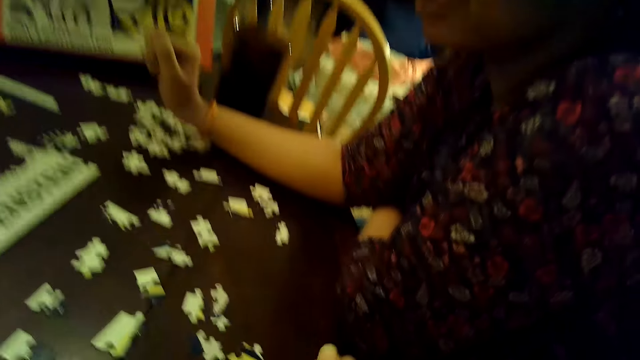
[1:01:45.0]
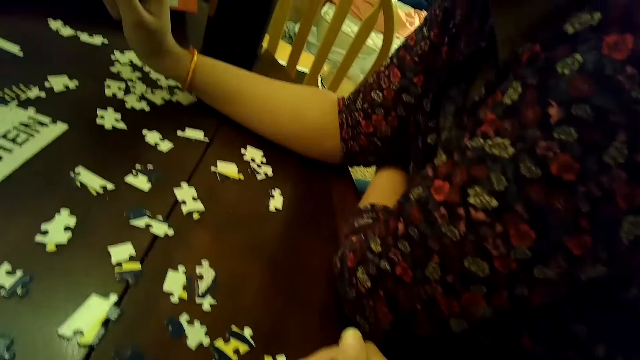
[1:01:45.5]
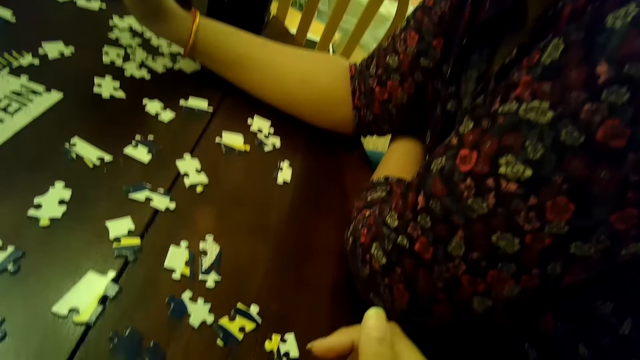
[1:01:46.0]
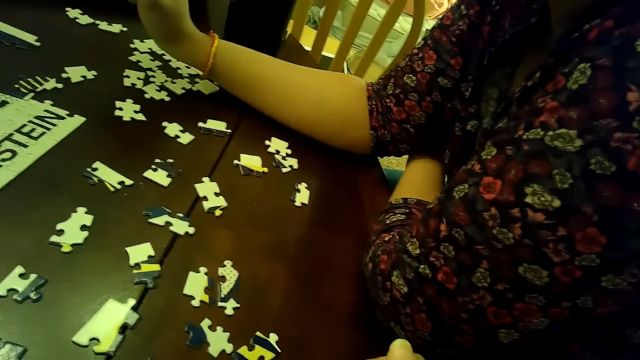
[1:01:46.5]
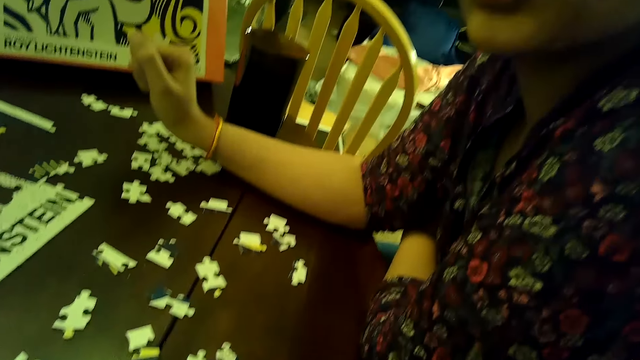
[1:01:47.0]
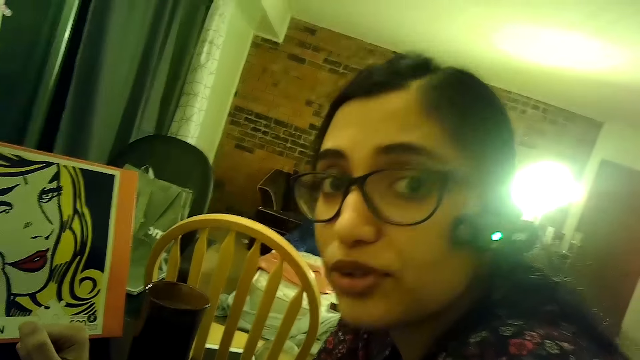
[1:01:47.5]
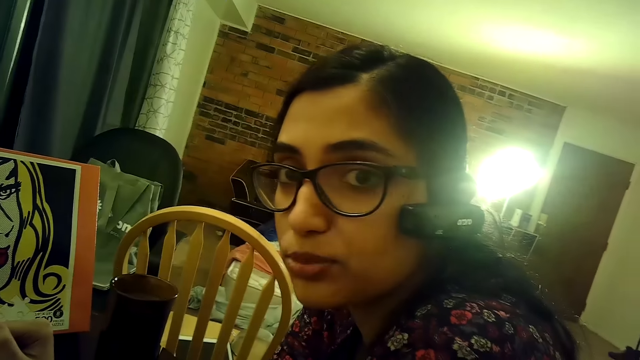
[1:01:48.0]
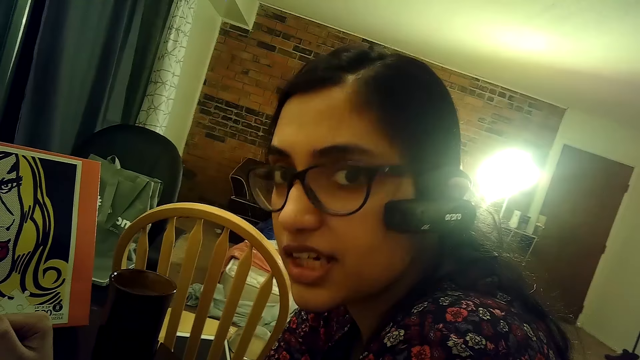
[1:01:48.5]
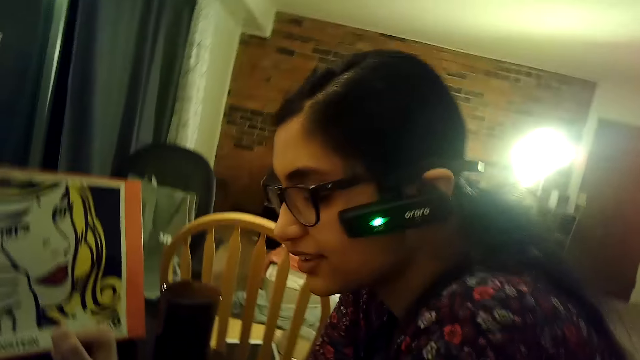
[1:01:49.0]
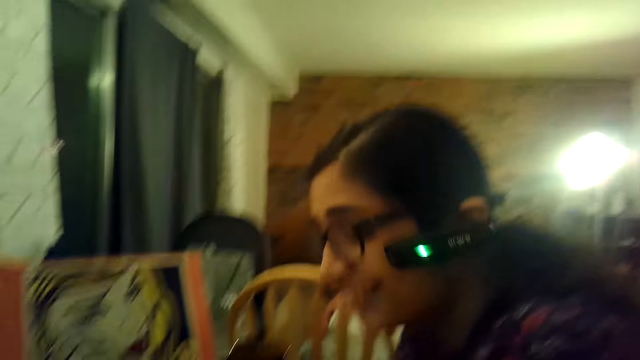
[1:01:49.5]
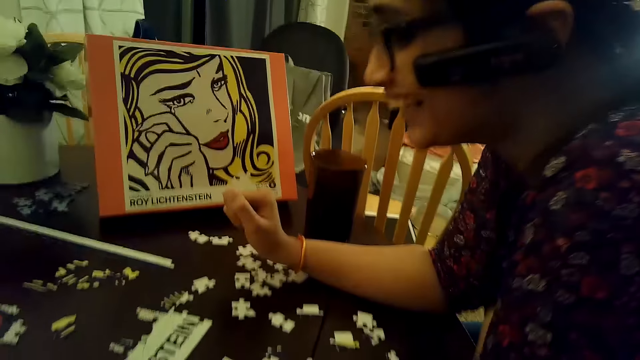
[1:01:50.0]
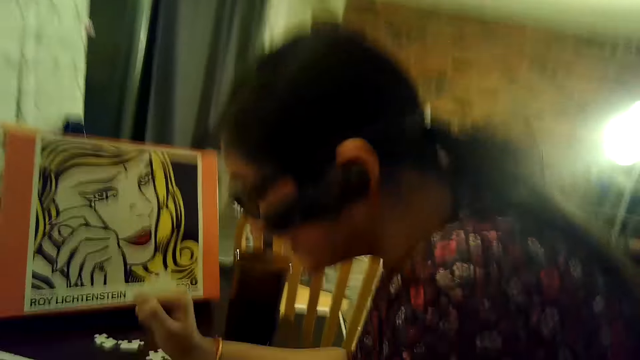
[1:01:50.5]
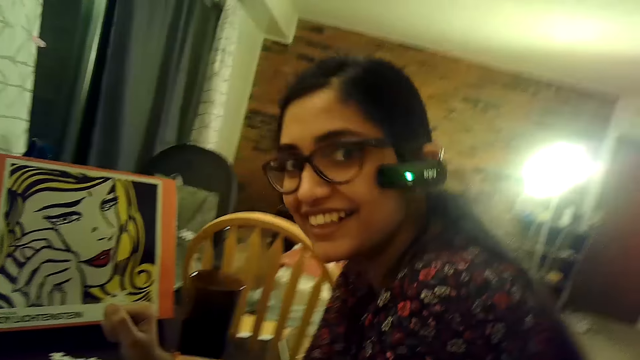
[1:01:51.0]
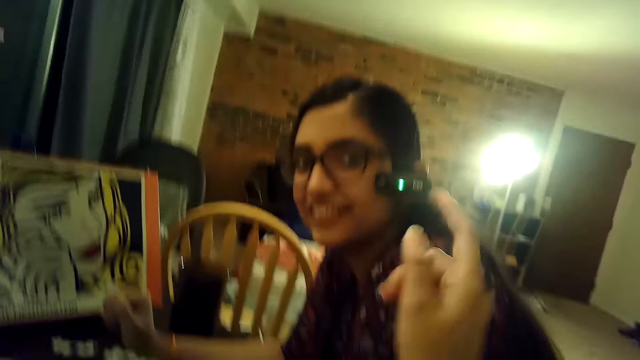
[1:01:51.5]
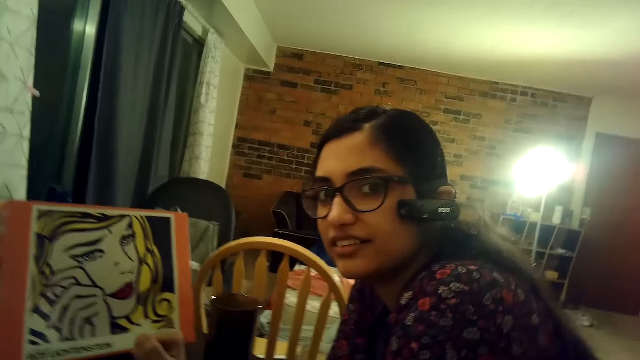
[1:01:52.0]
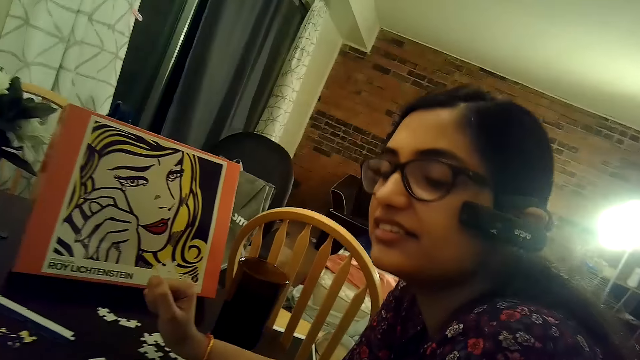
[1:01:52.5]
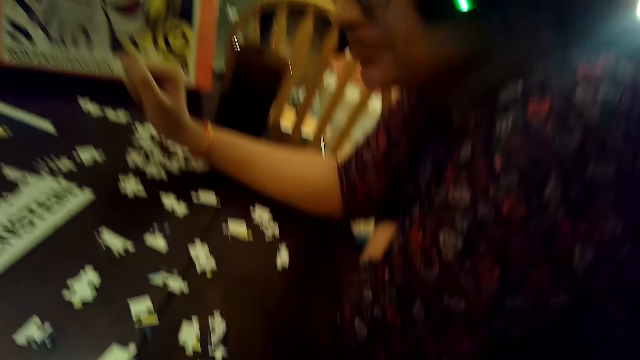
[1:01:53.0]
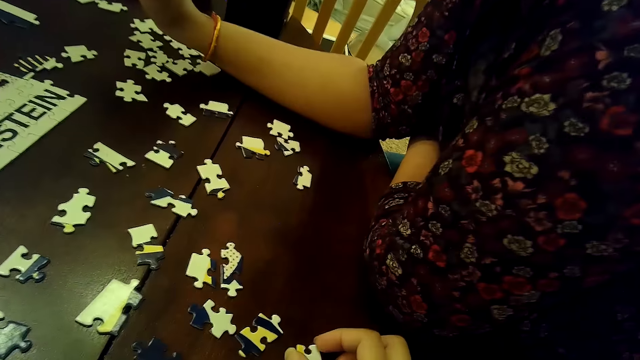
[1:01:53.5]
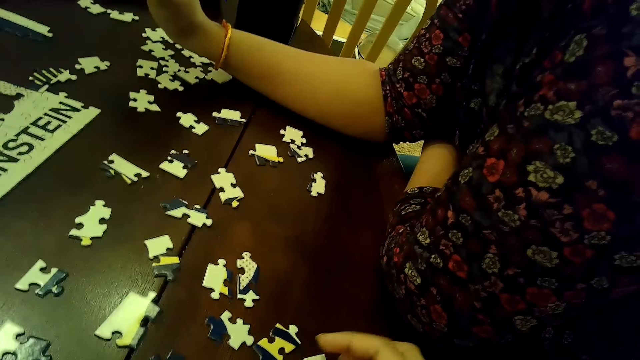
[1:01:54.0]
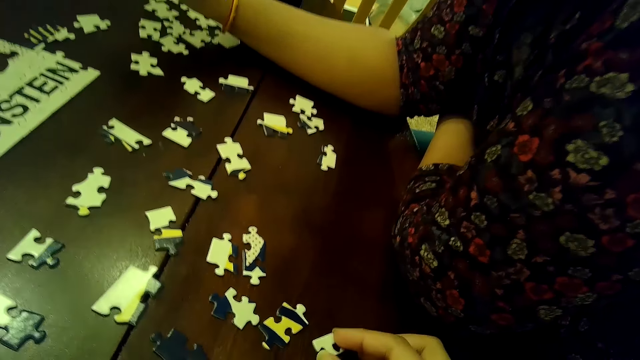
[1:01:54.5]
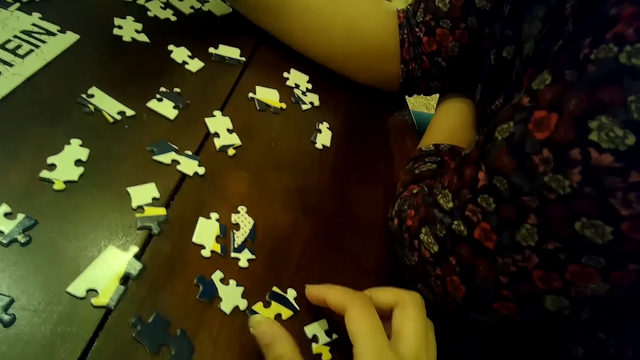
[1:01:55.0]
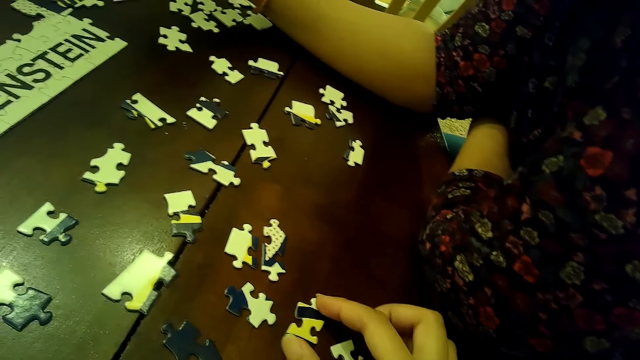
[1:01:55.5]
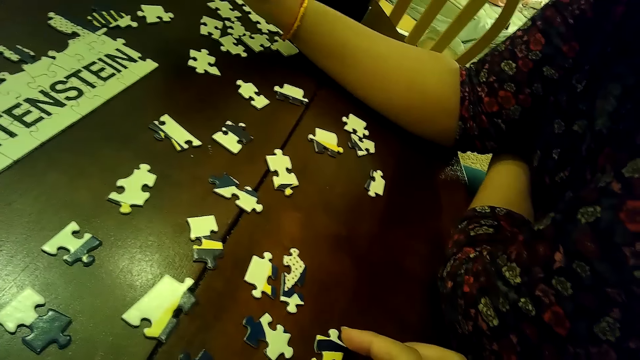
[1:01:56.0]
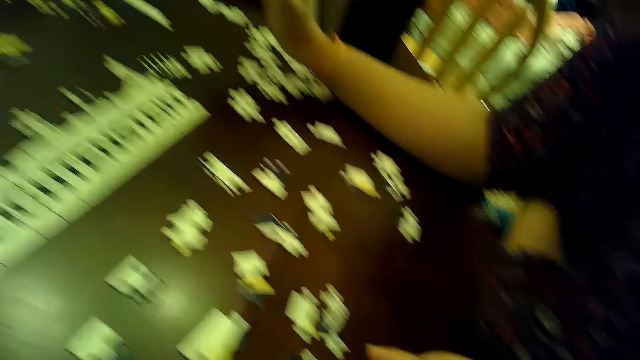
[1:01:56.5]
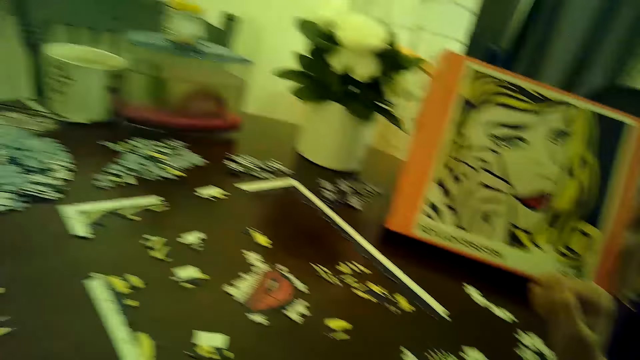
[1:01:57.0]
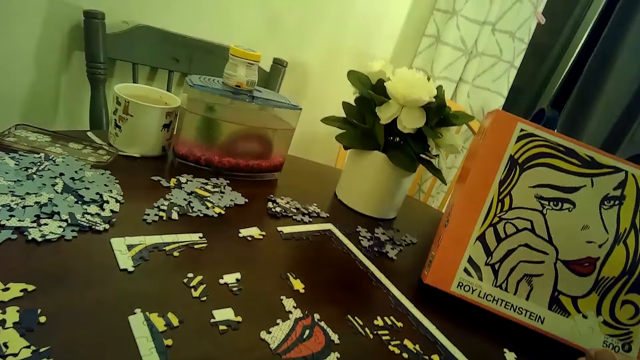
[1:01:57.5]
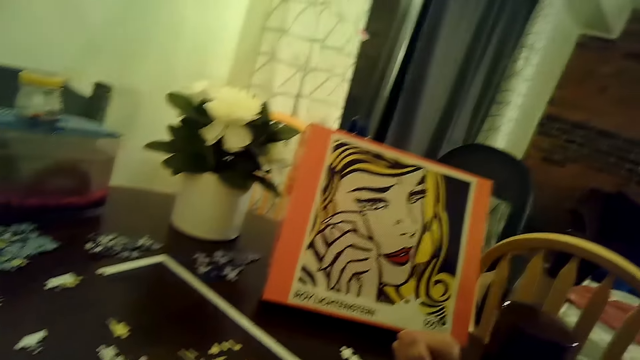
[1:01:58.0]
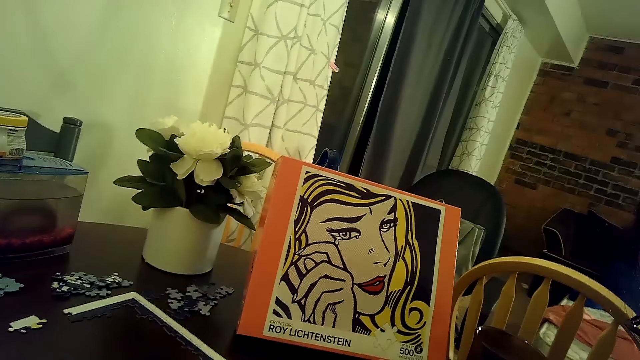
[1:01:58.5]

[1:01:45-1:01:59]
The woman talks to the camera wearer. The camera wearer points a finger at the woman. The woman nods the head. The camera wearer arranges cards on the table. She moves a puzzle piece with her right hand. She moves a puzzle piece with her right hand again.

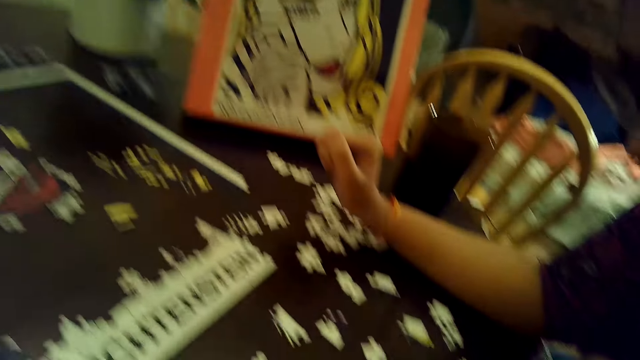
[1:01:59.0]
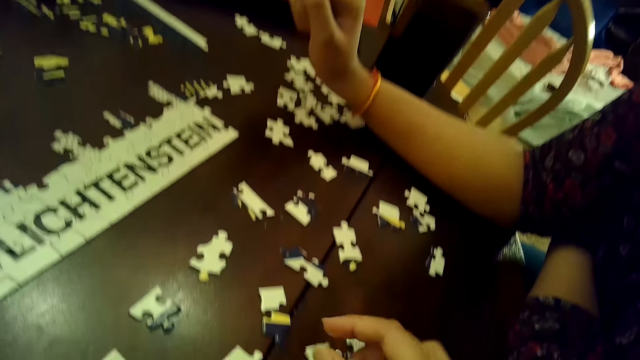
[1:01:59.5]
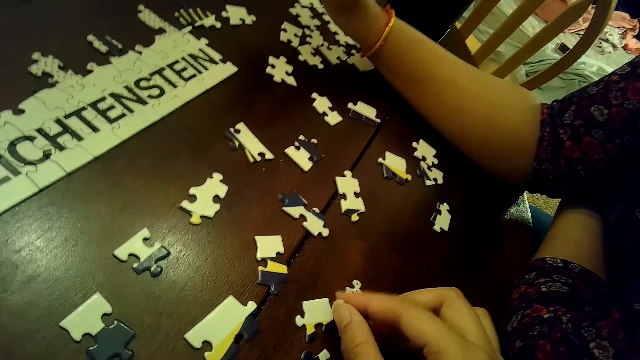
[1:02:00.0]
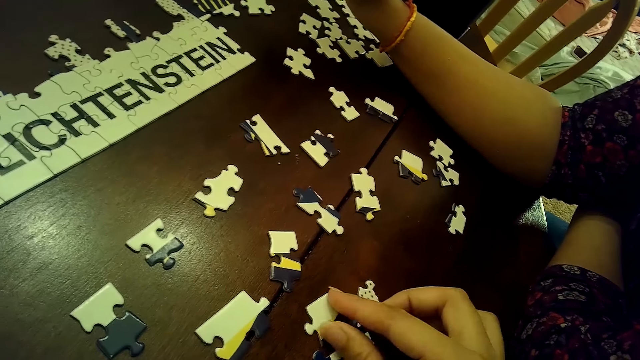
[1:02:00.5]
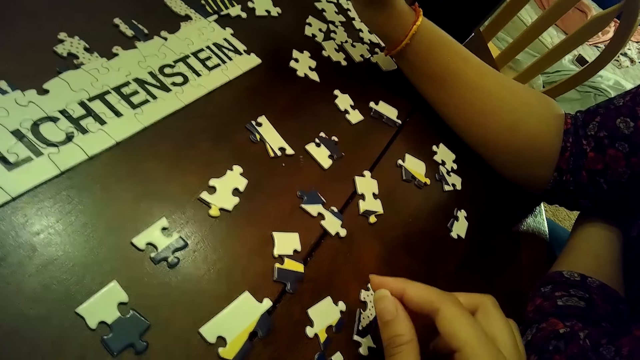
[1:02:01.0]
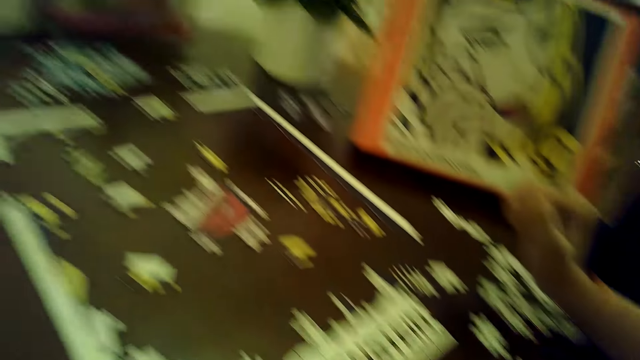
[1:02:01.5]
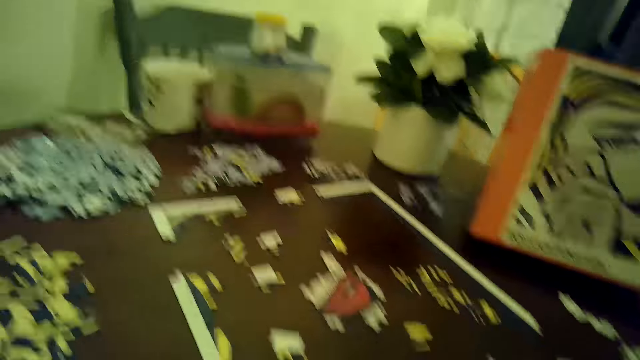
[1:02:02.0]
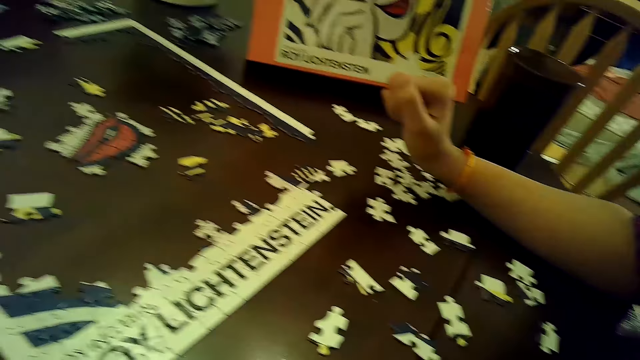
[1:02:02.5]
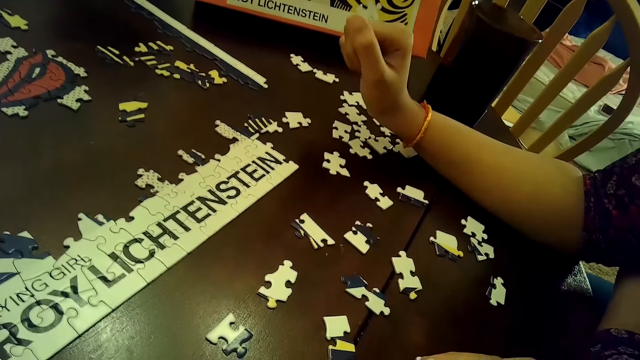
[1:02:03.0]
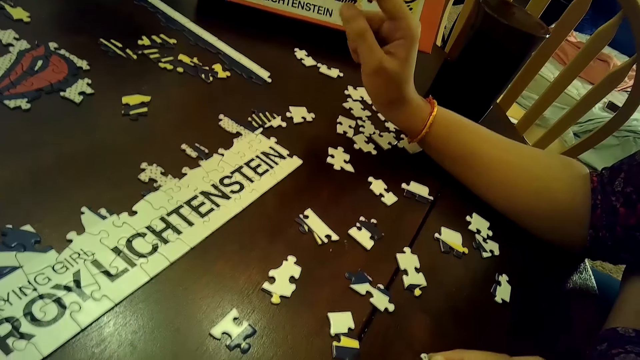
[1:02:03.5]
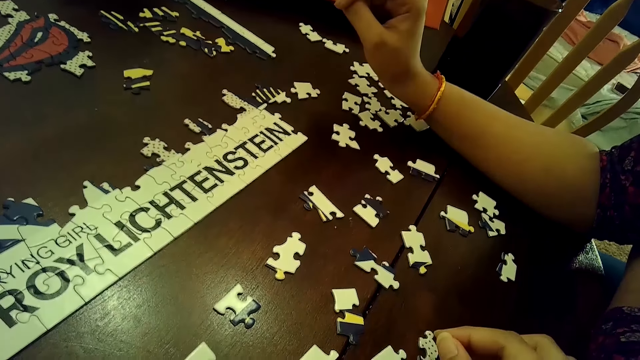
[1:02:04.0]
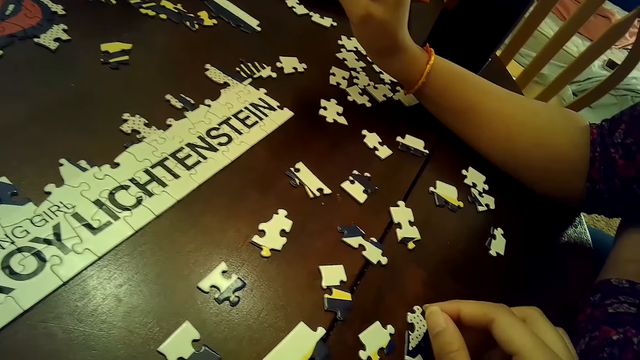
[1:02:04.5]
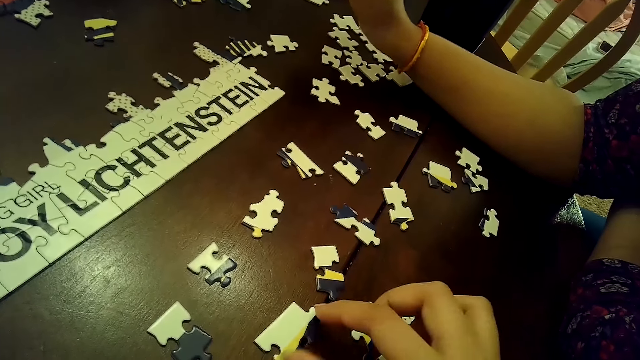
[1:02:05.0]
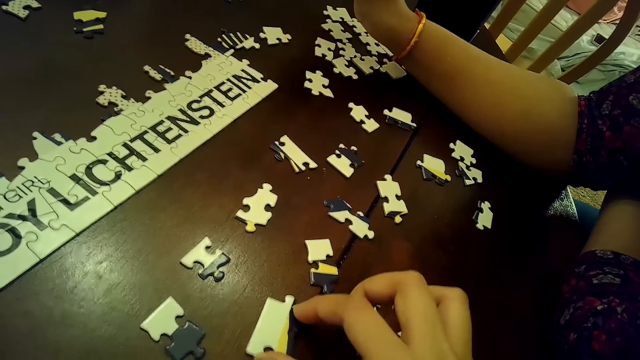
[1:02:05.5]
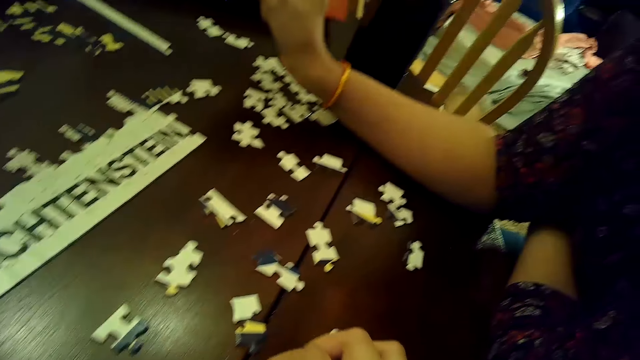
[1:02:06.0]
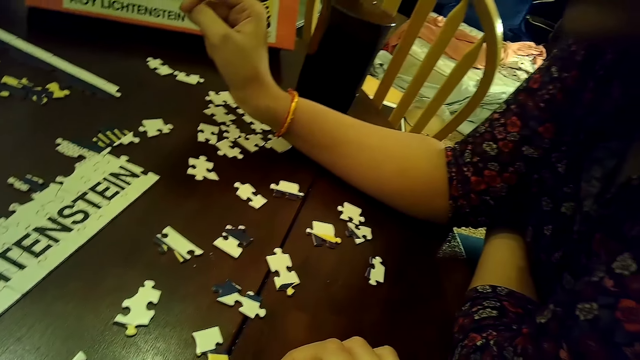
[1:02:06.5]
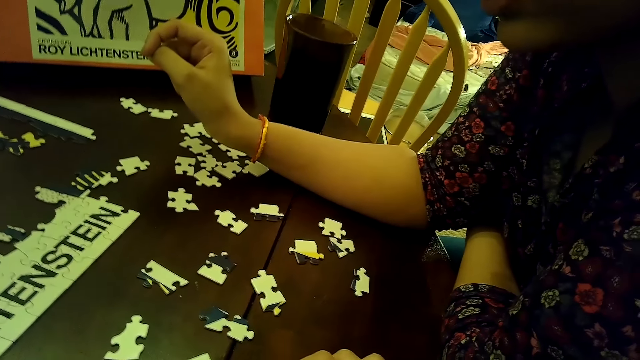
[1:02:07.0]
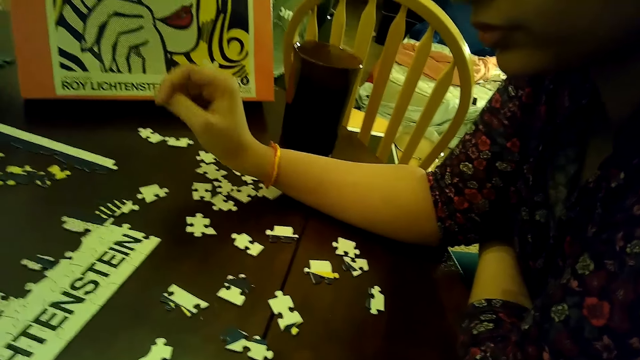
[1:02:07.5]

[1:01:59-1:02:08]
The camera wearer moves a puzzle piece with her right hand. She moves a puzzle piece with her right hand again.
